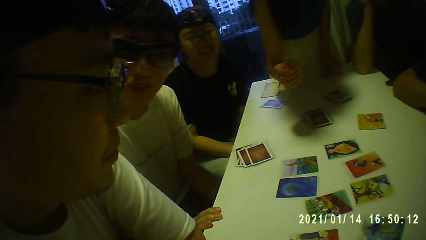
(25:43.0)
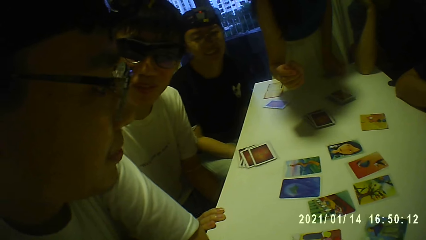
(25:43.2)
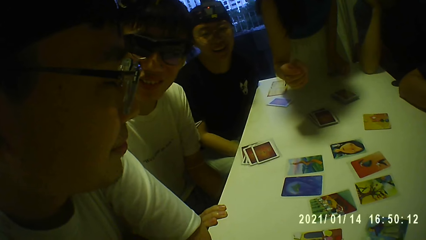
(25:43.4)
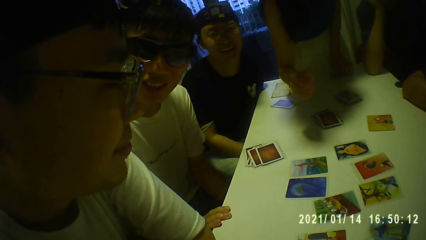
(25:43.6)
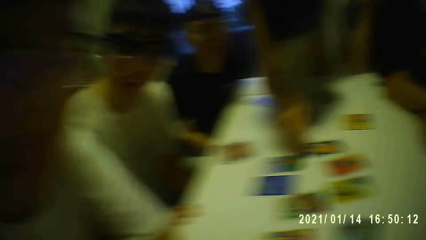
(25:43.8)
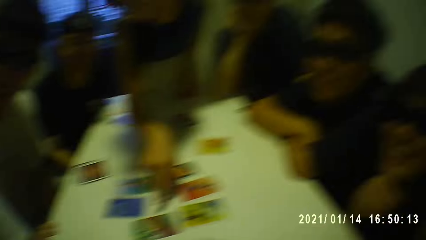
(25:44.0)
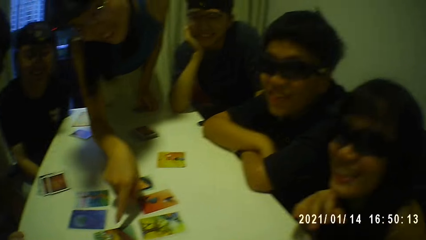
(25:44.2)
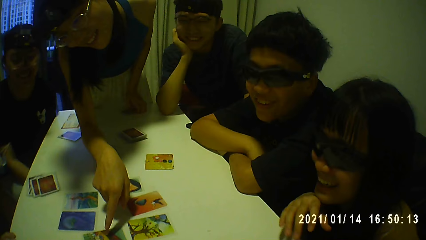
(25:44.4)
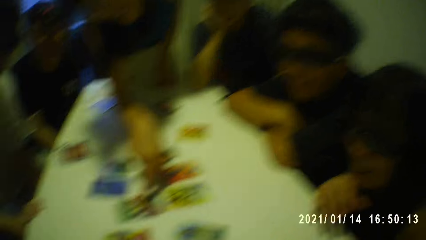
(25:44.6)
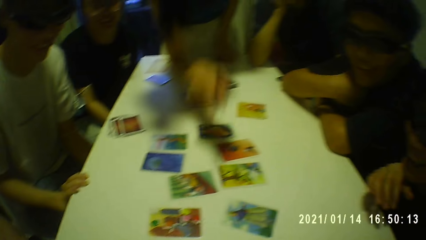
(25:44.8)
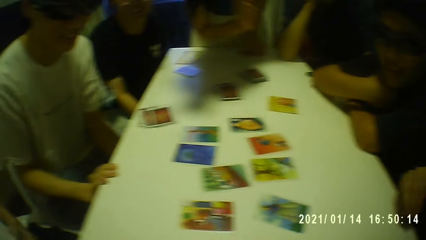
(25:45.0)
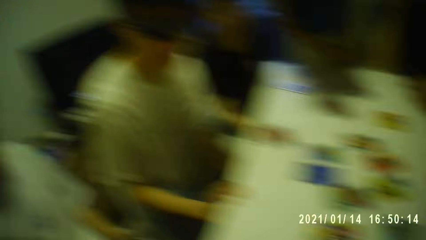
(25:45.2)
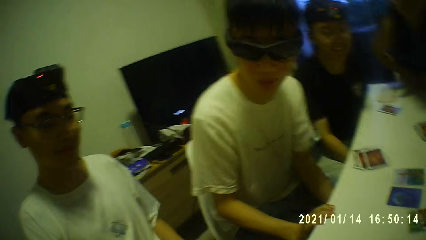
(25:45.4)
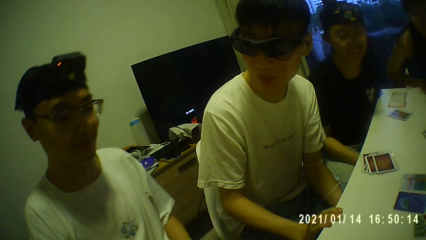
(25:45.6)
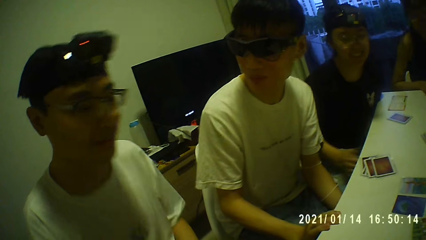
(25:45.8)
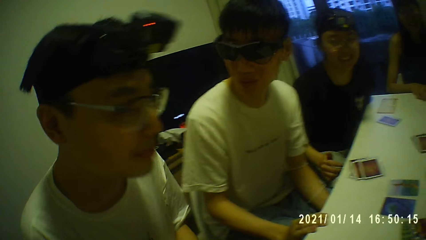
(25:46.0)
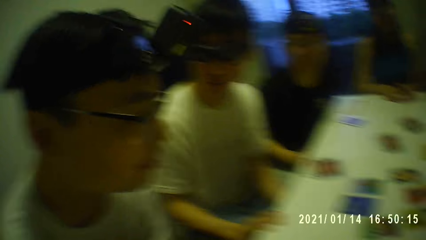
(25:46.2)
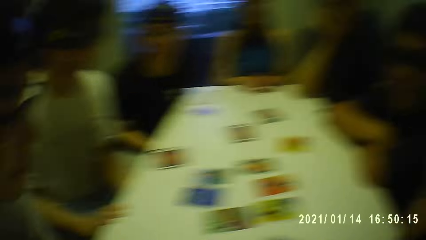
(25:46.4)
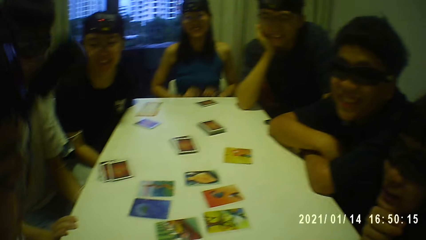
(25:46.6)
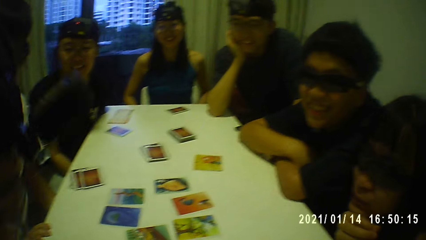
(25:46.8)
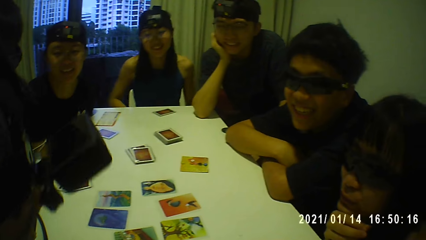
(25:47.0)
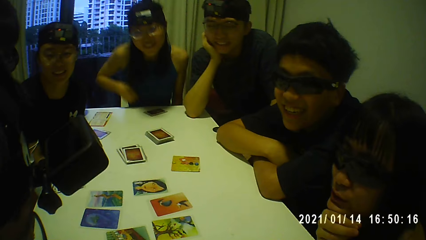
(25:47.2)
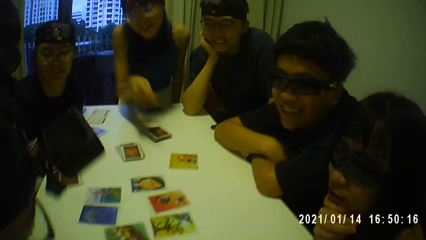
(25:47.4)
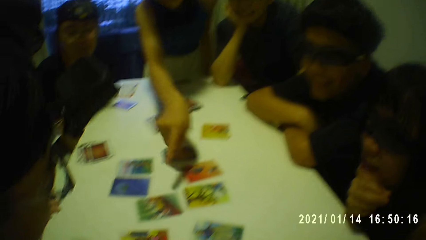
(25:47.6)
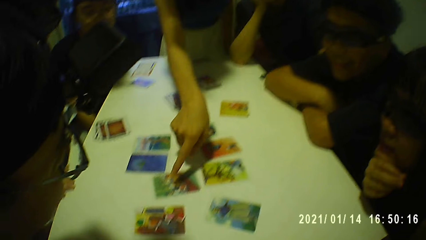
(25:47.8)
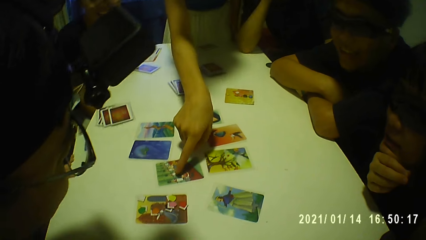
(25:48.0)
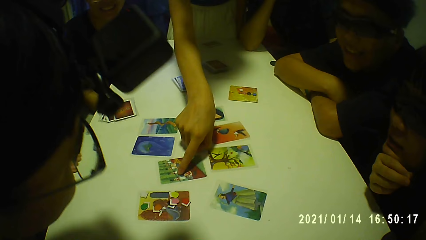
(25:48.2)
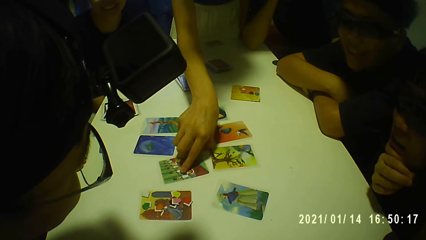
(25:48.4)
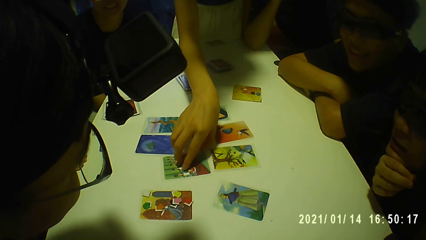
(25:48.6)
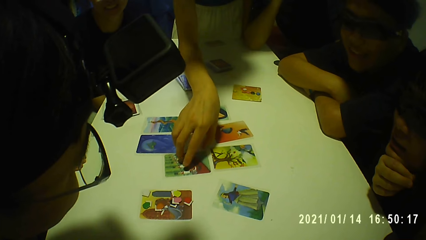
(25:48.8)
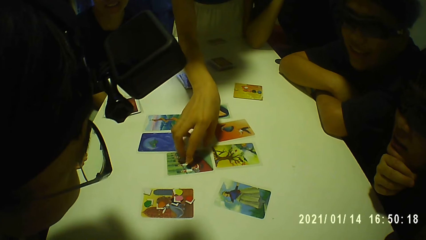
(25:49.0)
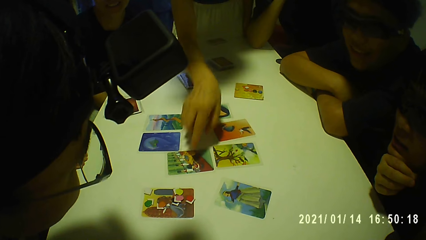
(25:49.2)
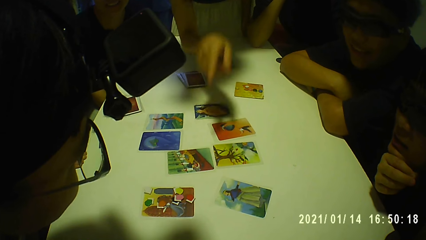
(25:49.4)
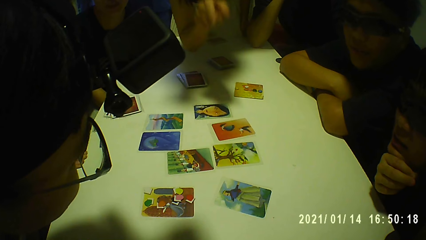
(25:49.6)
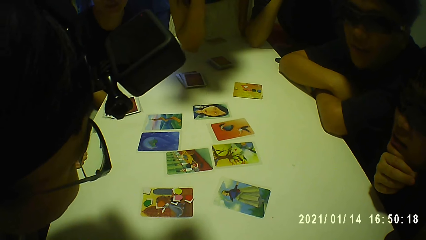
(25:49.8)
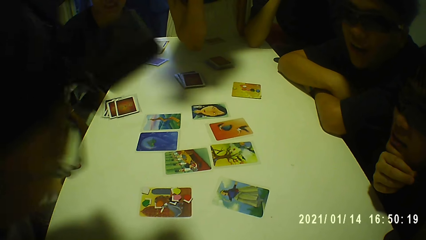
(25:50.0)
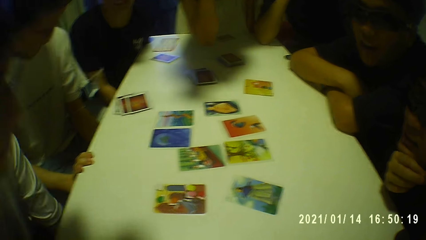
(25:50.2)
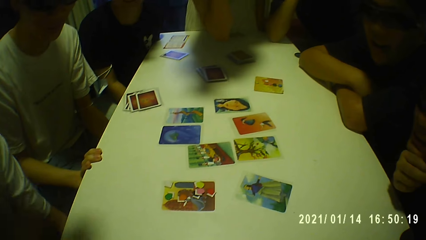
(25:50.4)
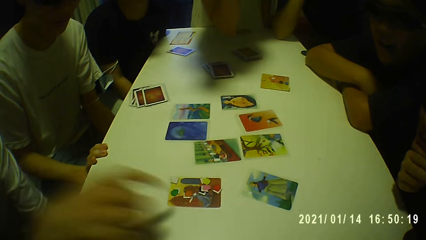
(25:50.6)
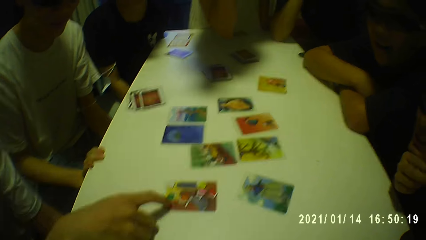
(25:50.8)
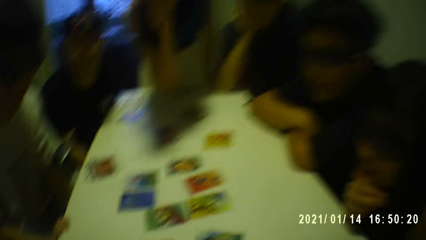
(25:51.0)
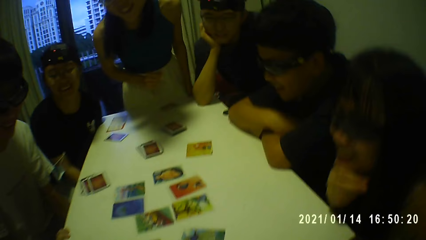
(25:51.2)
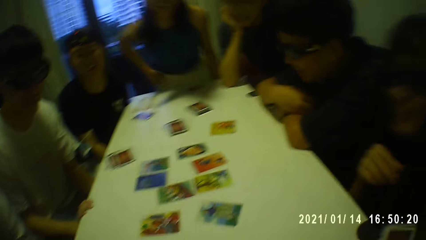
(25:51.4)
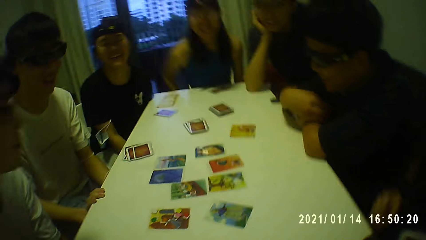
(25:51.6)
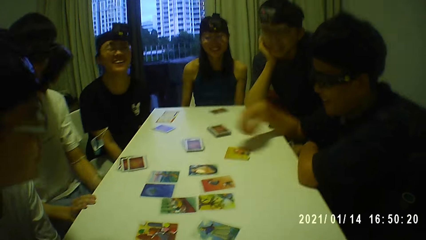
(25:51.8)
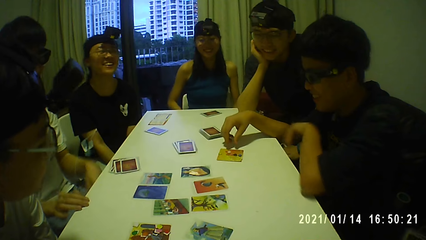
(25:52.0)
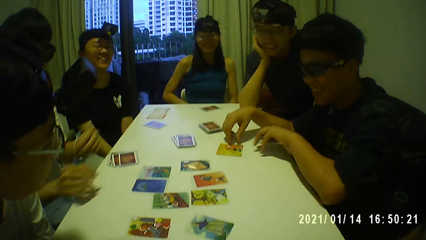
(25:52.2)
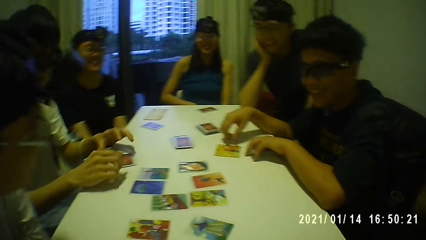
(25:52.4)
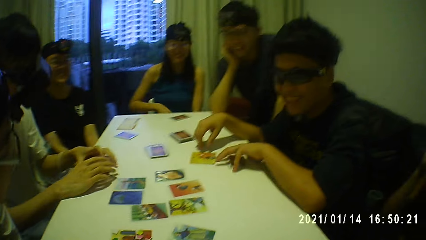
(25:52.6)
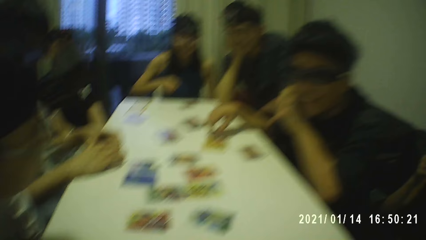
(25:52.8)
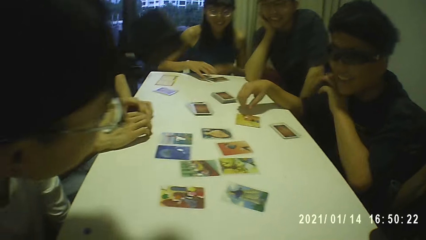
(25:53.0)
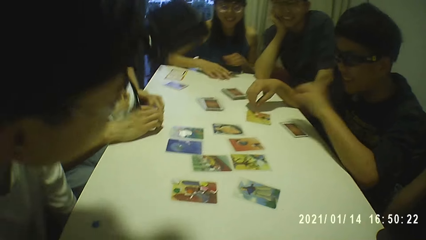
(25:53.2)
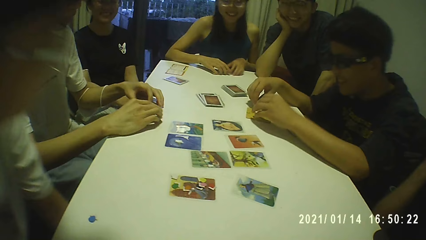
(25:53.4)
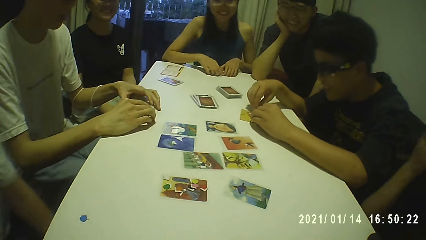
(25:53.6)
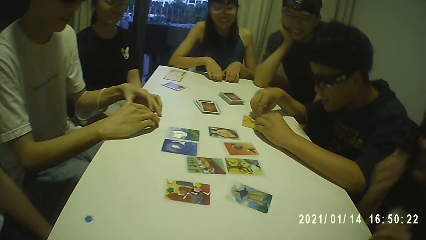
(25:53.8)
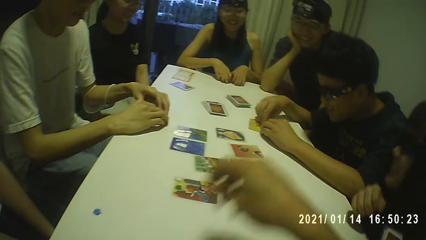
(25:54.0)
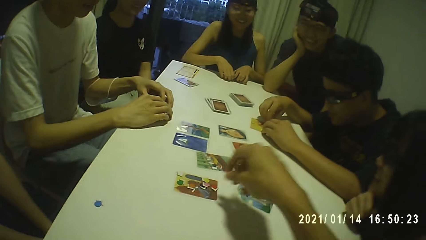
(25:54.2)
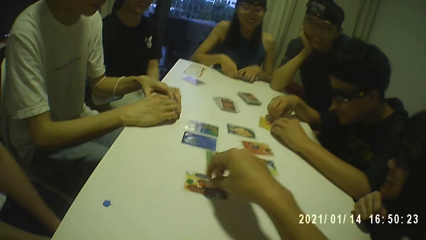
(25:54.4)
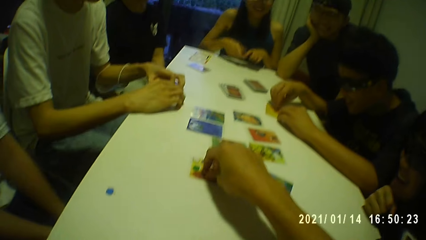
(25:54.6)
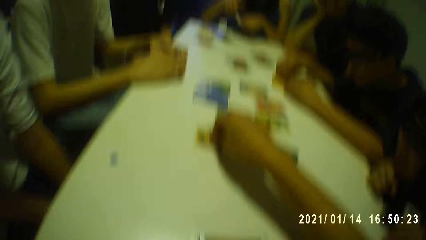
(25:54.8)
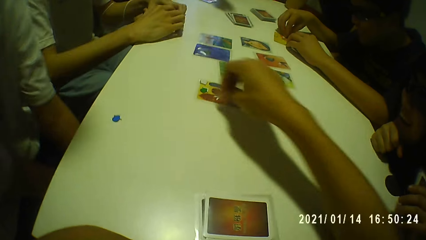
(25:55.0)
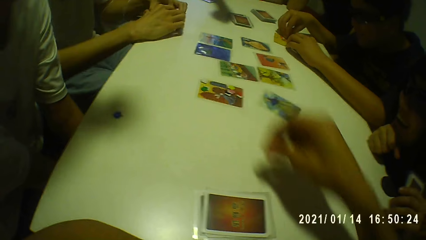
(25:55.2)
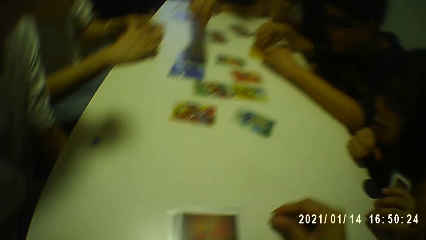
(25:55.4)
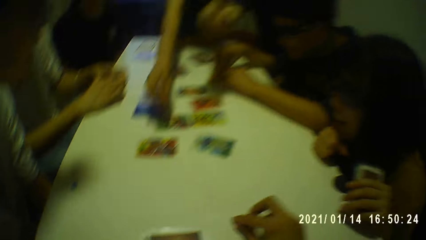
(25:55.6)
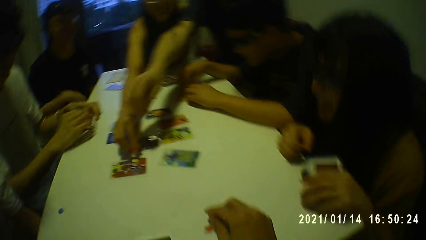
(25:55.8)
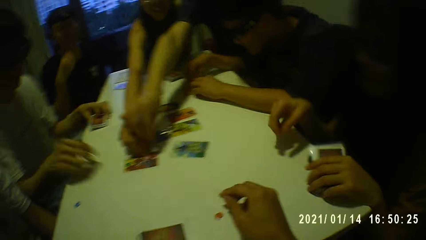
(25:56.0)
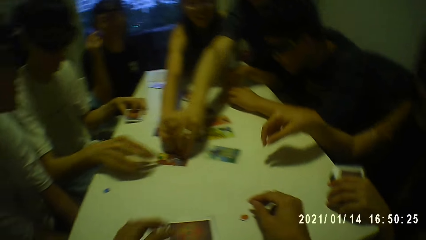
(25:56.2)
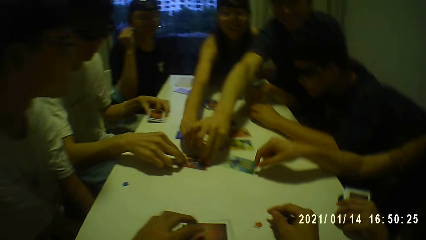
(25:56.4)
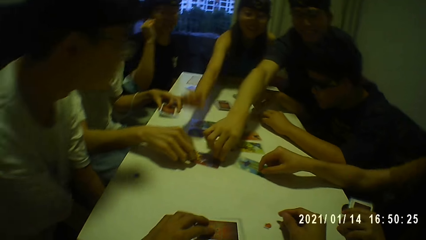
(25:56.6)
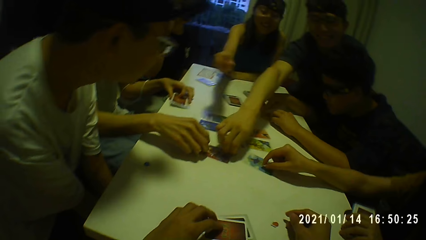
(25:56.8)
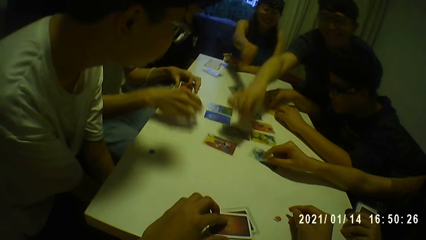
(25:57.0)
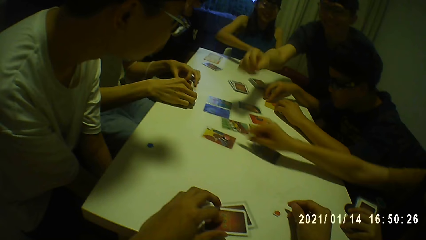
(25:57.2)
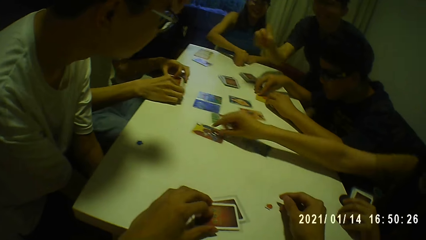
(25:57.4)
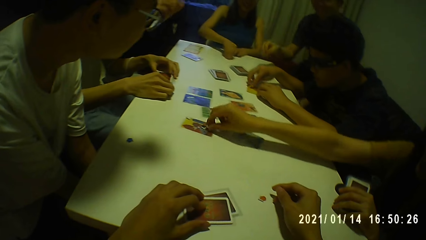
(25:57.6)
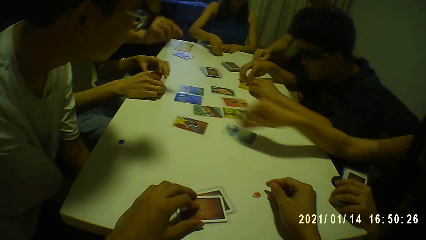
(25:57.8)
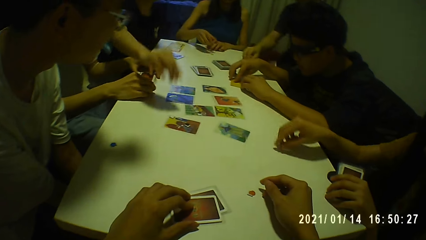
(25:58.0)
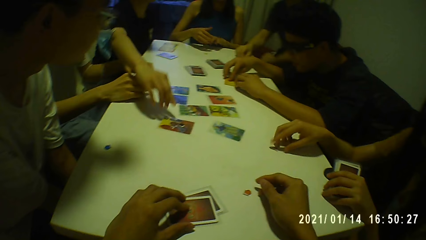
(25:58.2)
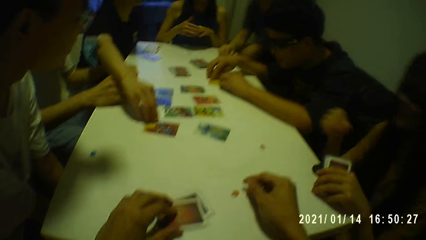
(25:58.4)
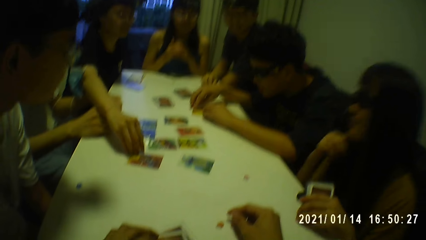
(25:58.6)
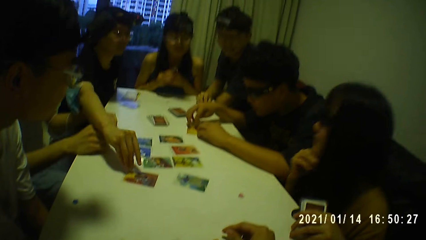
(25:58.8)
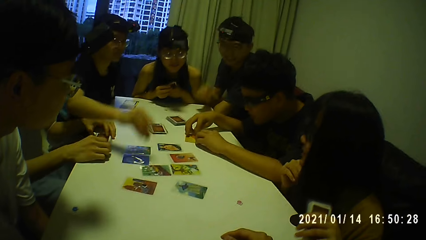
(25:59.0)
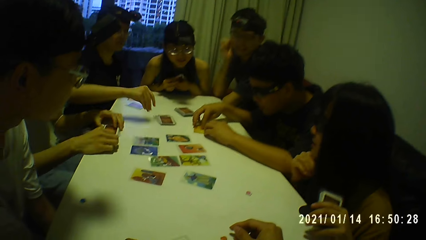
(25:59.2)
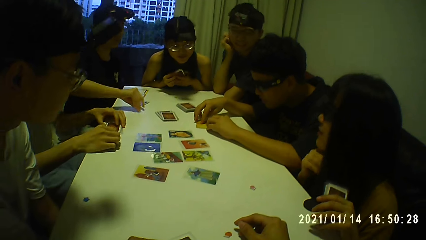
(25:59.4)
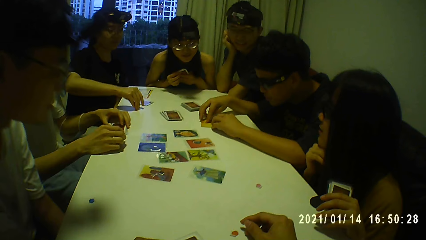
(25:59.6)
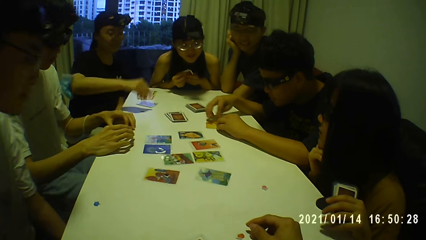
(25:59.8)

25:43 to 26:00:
The camera wearer looks at a person. They look at another person. A woman points to a card on the table with her right hand. The camera wearer looks at a third person. They look on the table. The woman touches the card with her right hand. A fourth person points at the card. The fourth person moves a hand. A man touches the card on the table with his right hand. The camera wearer looks on the table. Another man places the cards on the table with his left hand. A third man holds down the cards on the table with his hands. The second man moves the chips on the card with his hands. The woman touches the cards on the table with her hands. The camera wearer picks up the chip from the card with his right hand. He touches the card. Another woman holds the cards on the table with her left hand. The camera wearer moves a hand and drops the chip on the table with his right hand. The first woman picks up the chip from the card with her right hand. A fourth man picks up the chip from the card with his right hand. The third man picks up the chip from the table with his right hand. The camera wearer touches the cards on the table with his left hand. The second woman touches the card on the table with her right hand. The third man drops the chip on the table with his right hand. The first woman drops the chip on the table with her right hand. The second woman picks up the chip from the card with her right hand. The fourth man drops the chip on the table with his right hand. The third man holds down the card on the table with his hands. The second woman drops the chip on the table with her right hand. The first woman lifts the cards from the table with her left hand. A third woman picks up the chip from the card with her right hand. The third woman drops the chip on the table with her right hand. The camera wearer looks at the cards on the table.
